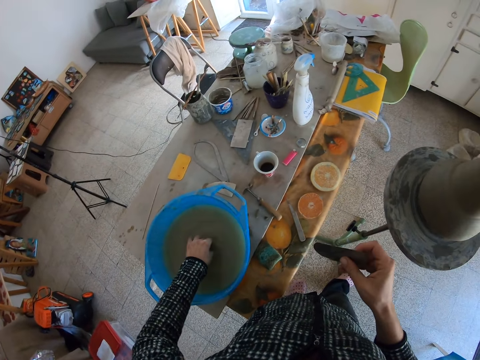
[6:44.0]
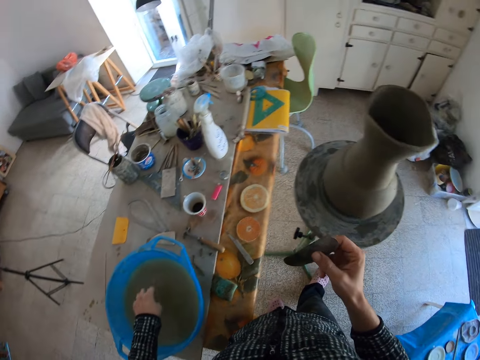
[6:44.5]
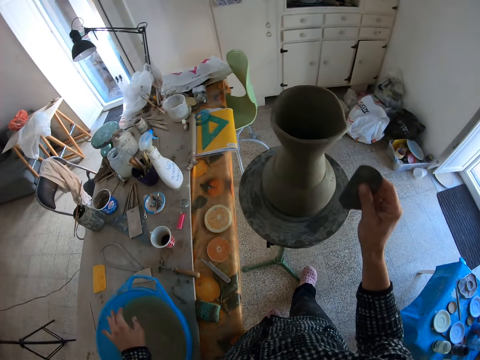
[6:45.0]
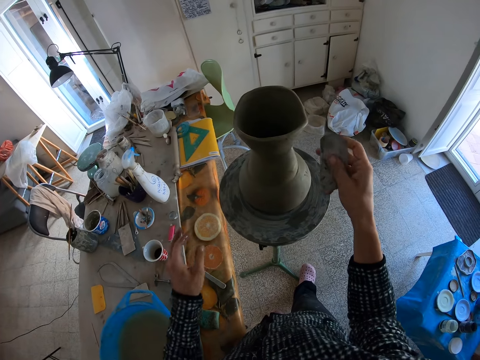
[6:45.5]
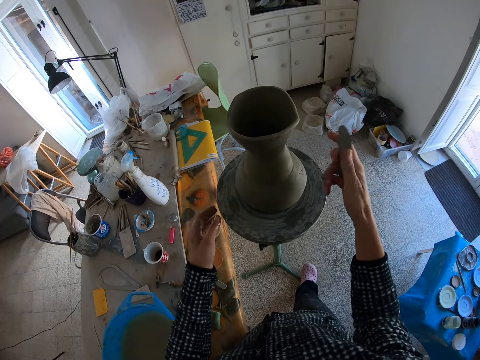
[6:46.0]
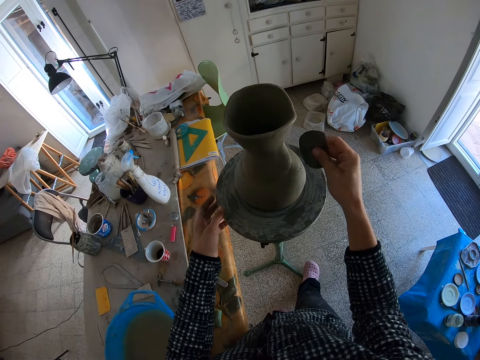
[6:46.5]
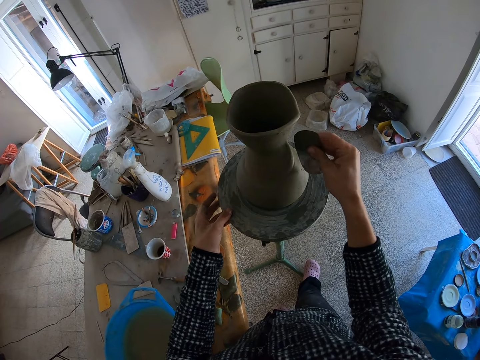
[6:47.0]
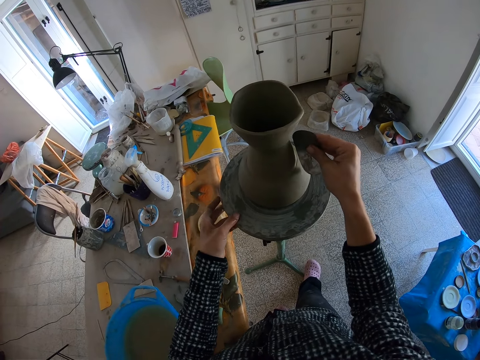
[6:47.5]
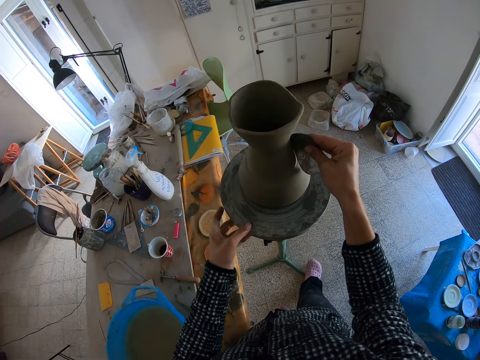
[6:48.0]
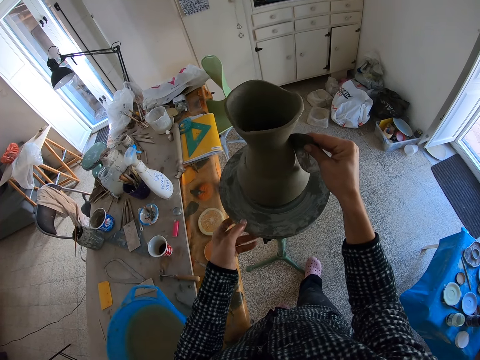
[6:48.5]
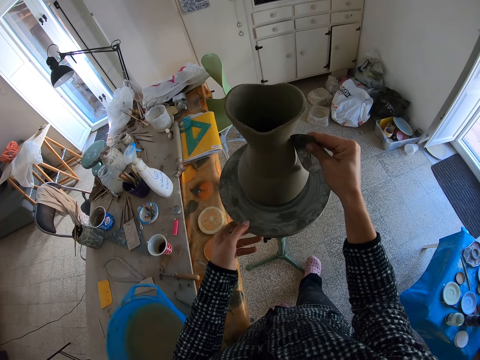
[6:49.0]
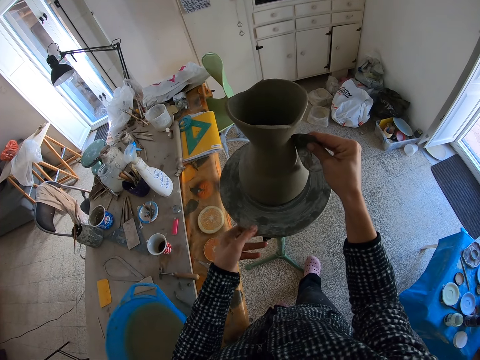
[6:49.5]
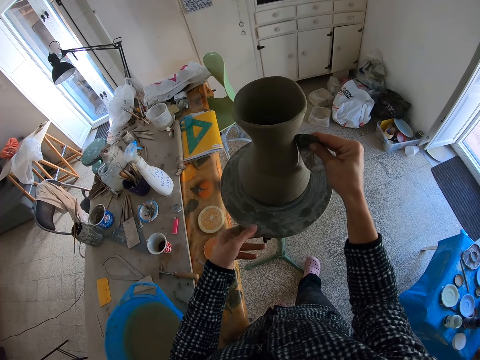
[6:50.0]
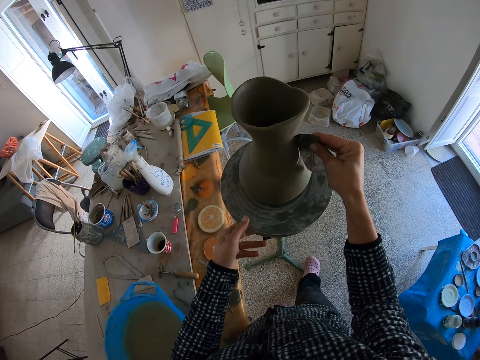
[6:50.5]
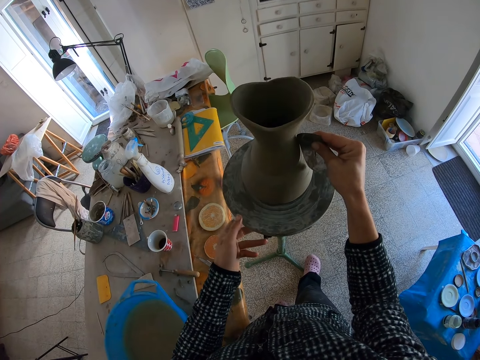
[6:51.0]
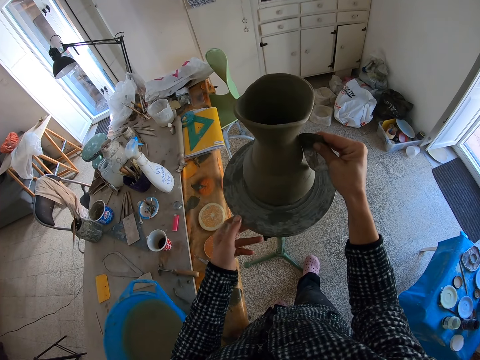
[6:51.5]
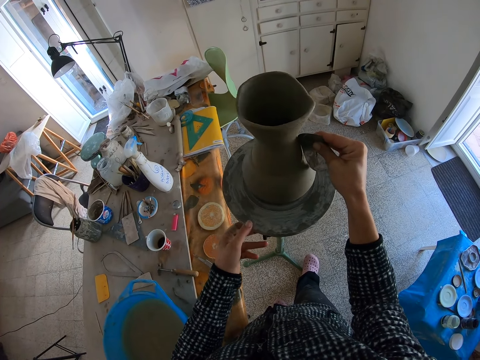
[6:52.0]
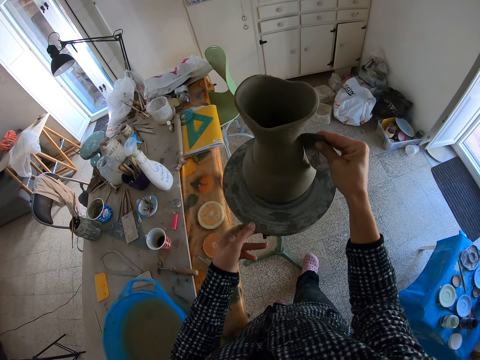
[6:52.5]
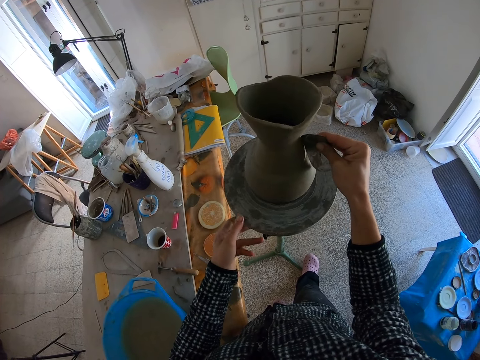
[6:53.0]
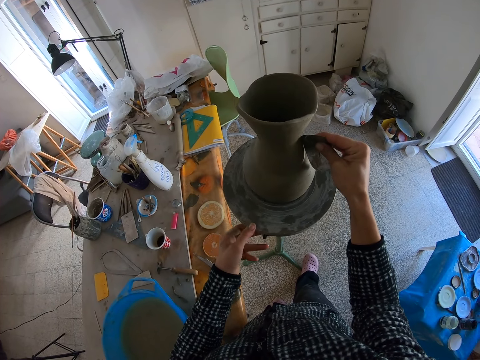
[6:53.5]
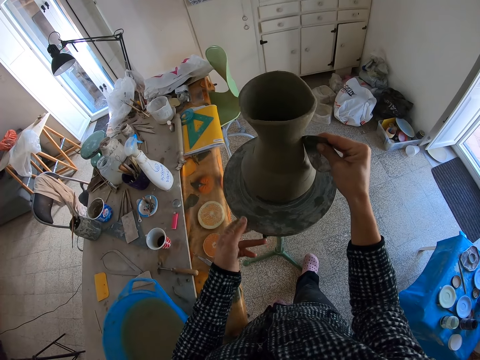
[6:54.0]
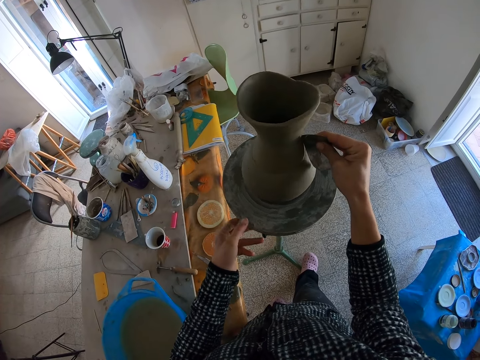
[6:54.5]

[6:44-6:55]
The camera wearer rinses her left hand in the water in the bowl on the table. She flips the scraper in her right hand. She turns the turntable with her left hand. She carves the clay vase on the turntable with the steel scraper in her right hand.

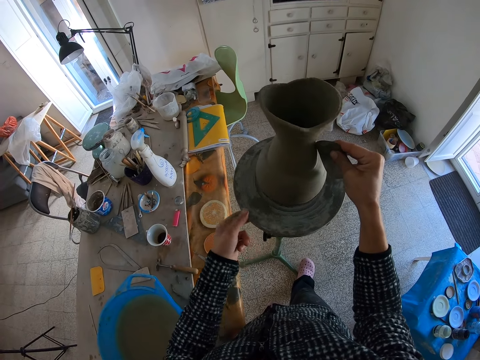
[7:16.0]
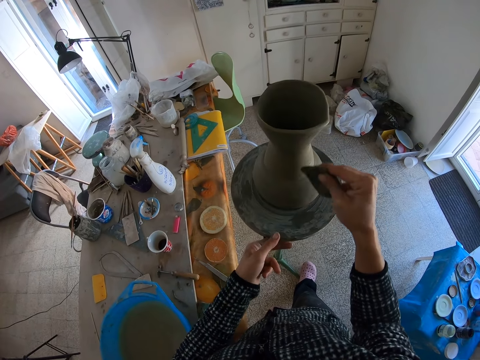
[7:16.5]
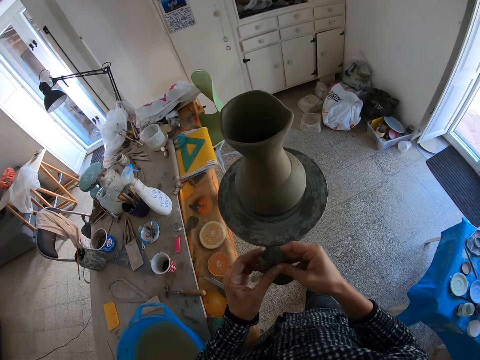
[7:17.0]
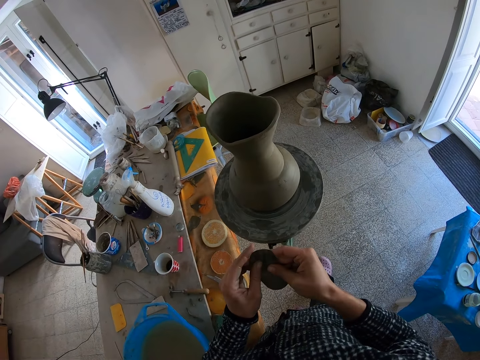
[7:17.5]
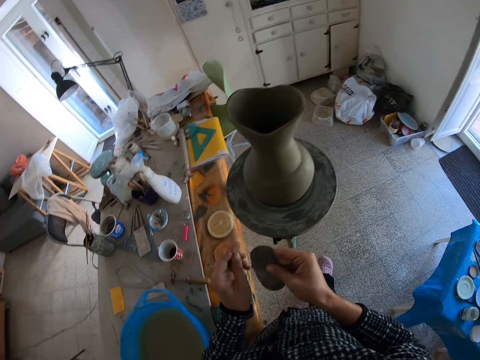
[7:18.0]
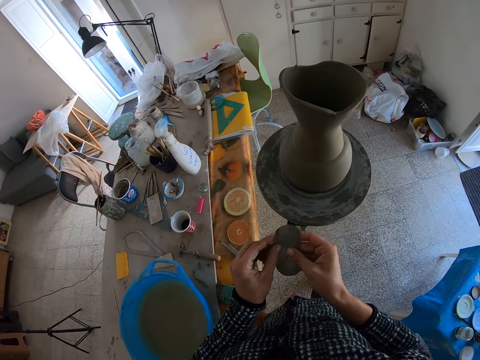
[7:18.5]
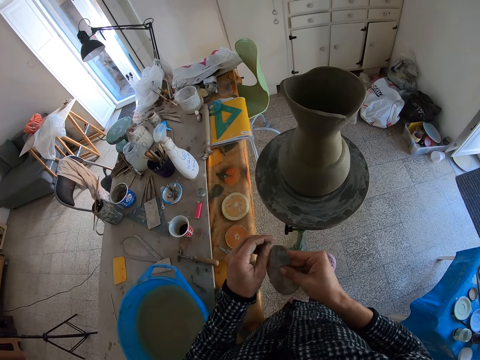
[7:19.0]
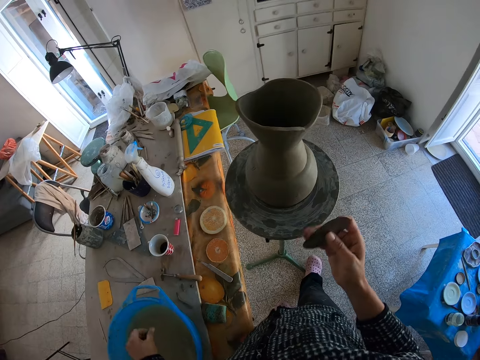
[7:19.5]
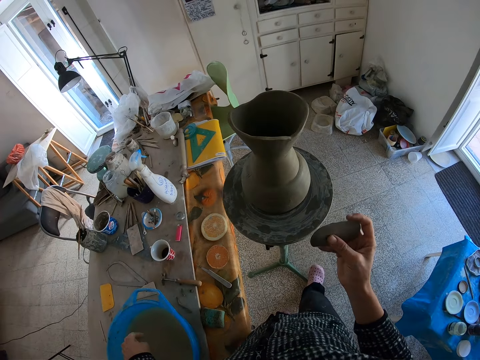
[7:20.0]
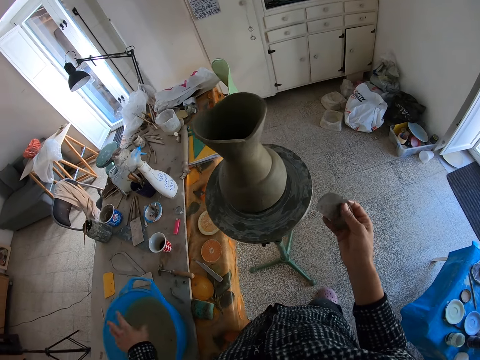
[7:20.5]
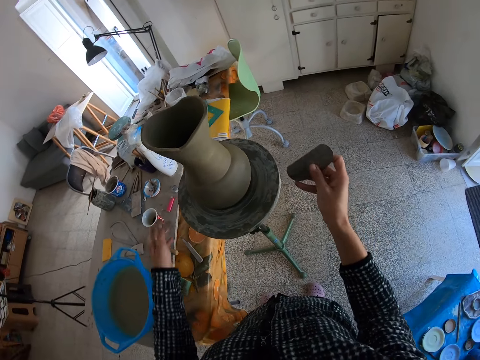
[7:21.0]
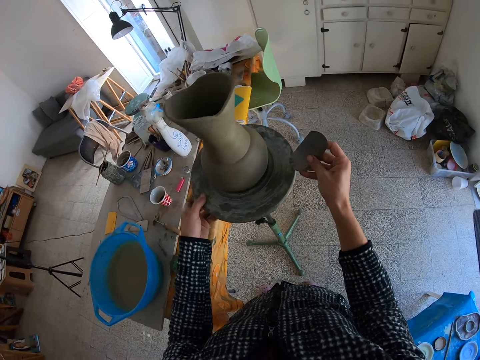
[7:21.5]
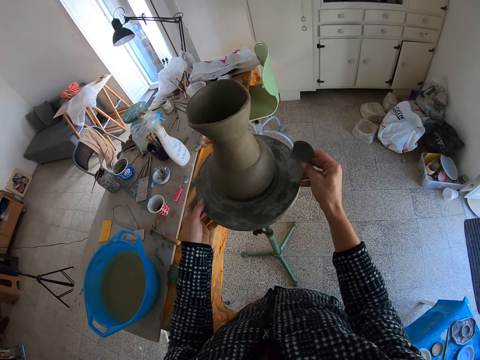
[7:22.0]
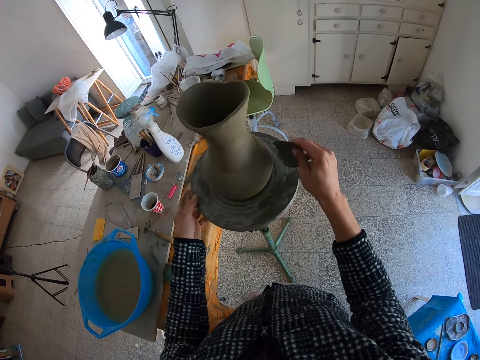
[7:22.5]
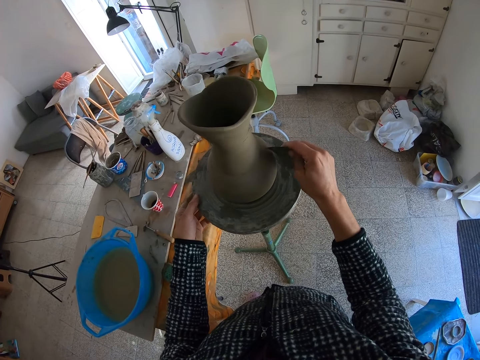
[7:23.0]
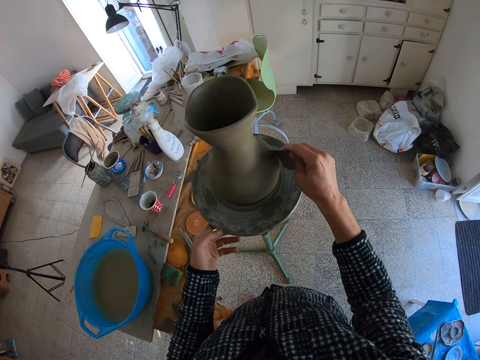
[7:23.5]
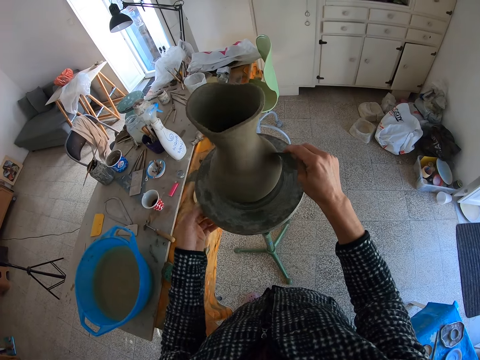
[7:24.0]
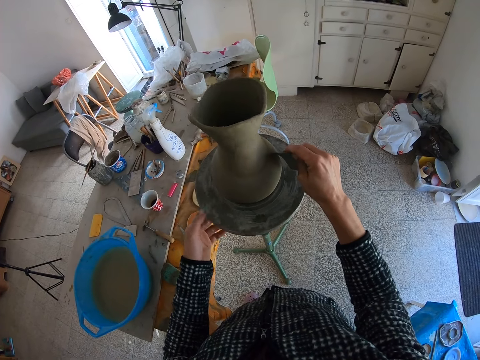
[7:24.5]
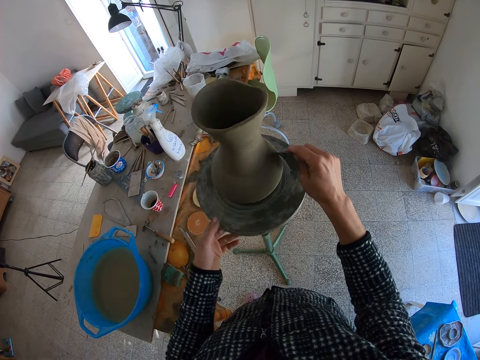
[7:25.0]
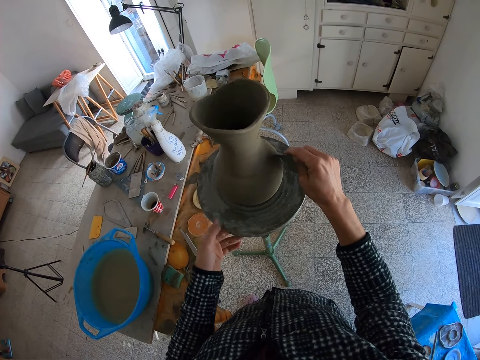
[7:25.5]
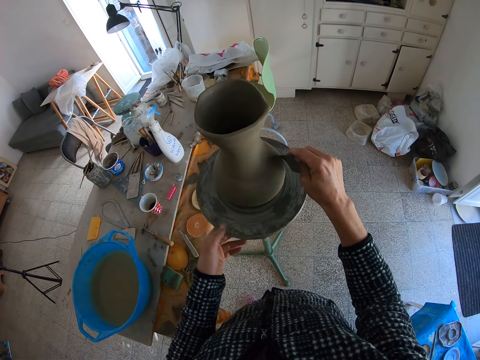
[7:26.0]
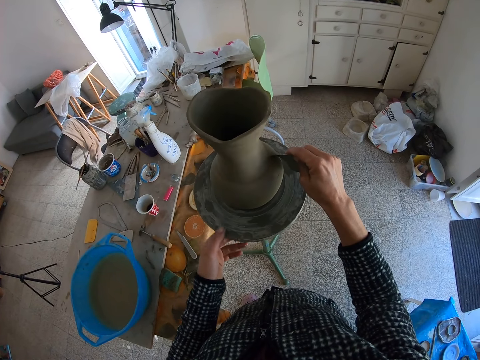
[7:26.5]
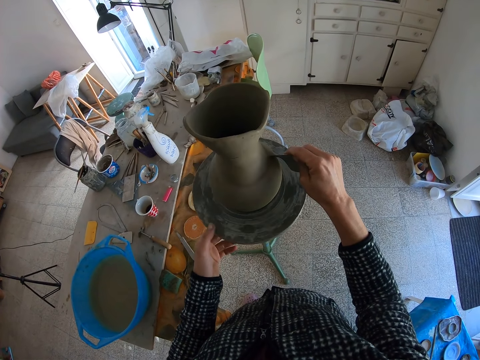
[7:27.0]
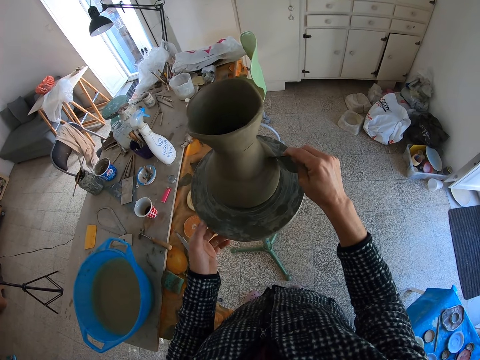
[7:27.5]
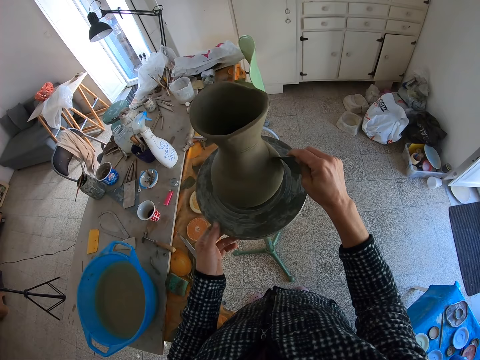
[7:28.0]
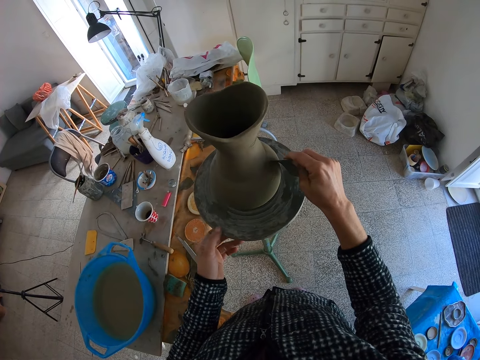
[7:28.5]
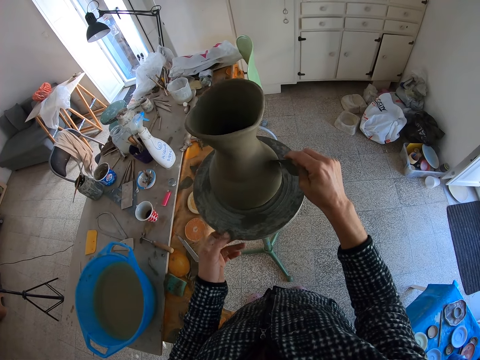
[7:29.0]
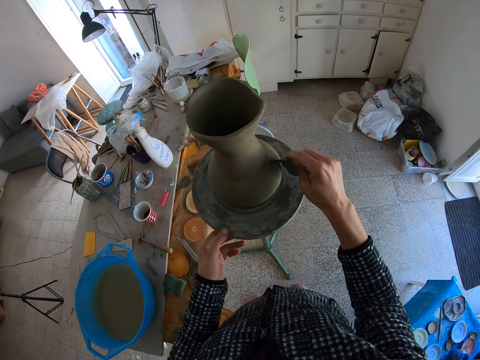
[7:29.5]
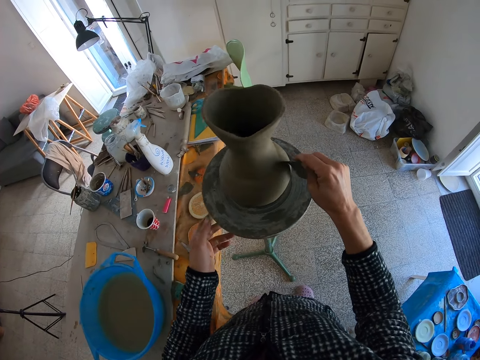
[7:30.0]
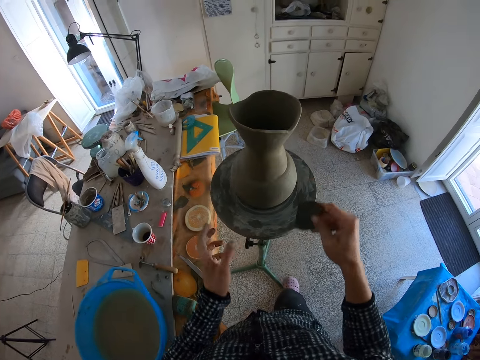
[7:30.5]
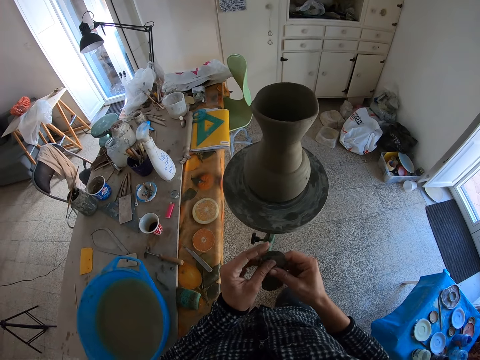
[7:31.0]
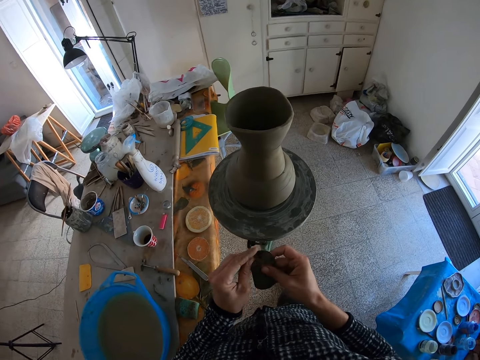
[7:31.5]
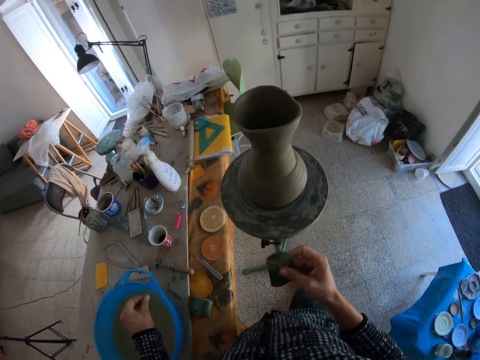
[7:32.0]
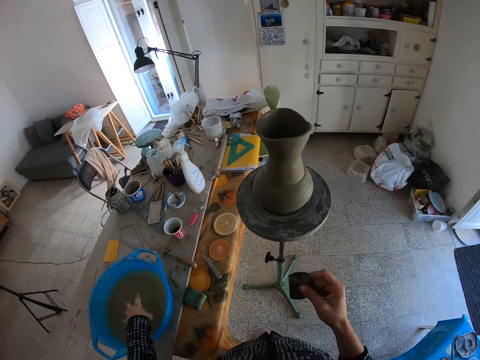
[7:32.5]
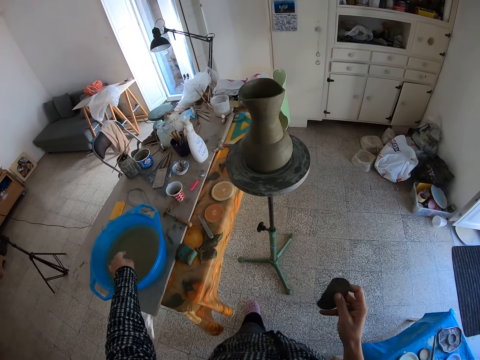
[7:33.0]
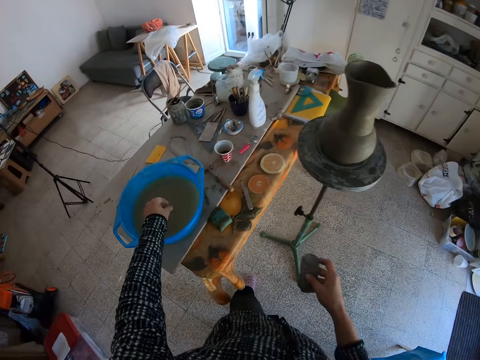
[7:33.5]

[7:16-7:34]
The camera wearer scrapes clay off the steel scraper in her right hand with her left hand. She rinses her left hand in the water in the bowl on the table. She throws clay in the basin. She turns the turntable with her left hand. She carves the clay vase on the turntable with the scraper in her right hand. She scrapes clay off the scraper in her right hand with her left hand. She drops the clay in her left hand into the water in the bowl on the worktable.
